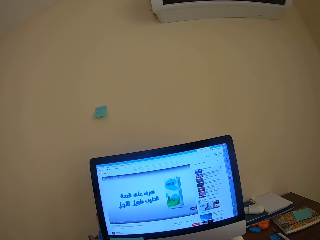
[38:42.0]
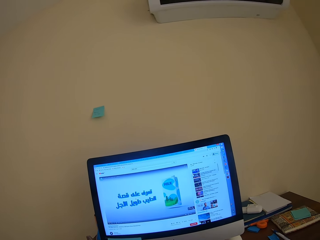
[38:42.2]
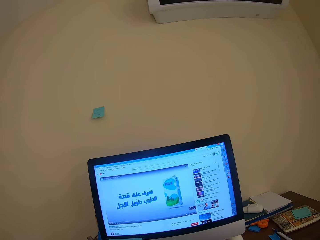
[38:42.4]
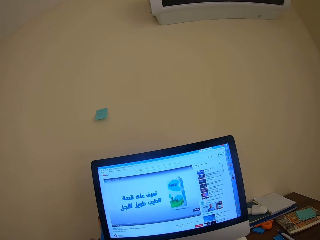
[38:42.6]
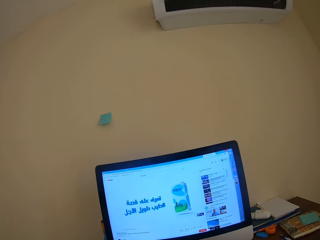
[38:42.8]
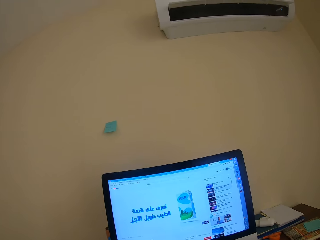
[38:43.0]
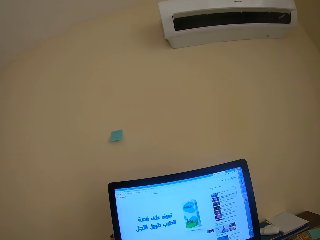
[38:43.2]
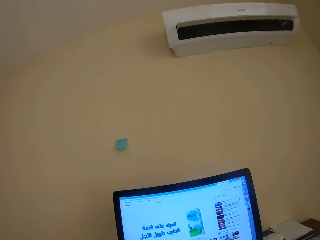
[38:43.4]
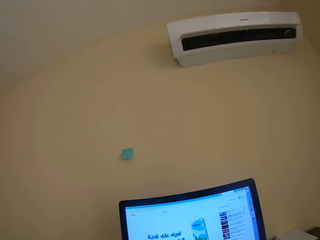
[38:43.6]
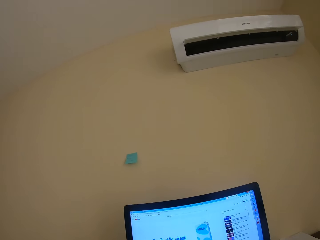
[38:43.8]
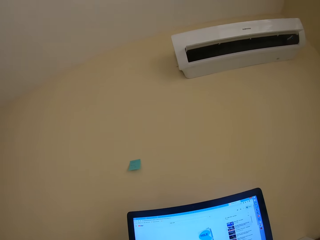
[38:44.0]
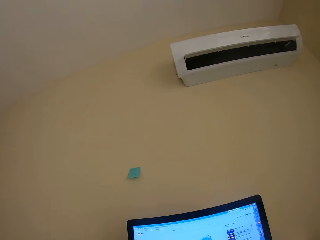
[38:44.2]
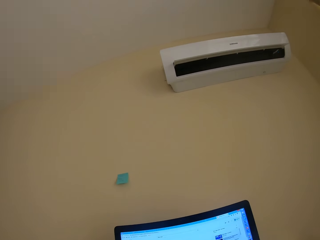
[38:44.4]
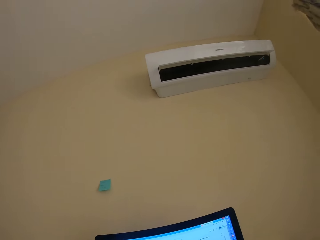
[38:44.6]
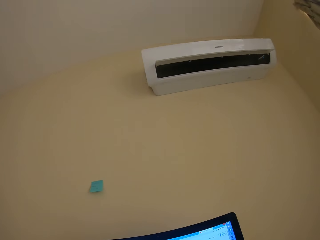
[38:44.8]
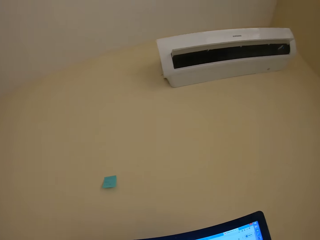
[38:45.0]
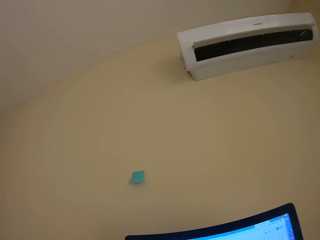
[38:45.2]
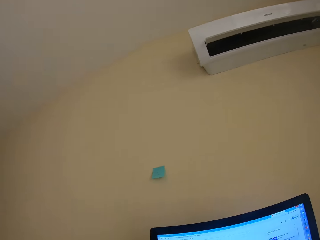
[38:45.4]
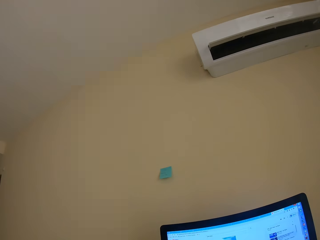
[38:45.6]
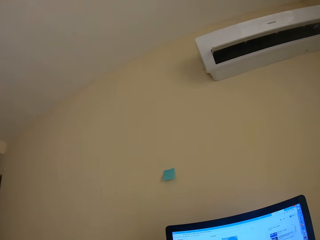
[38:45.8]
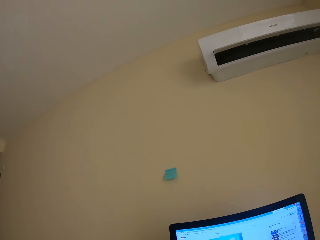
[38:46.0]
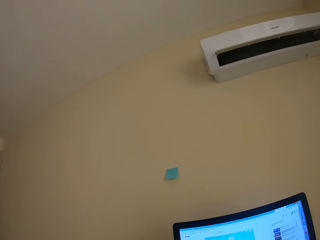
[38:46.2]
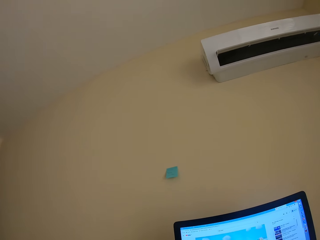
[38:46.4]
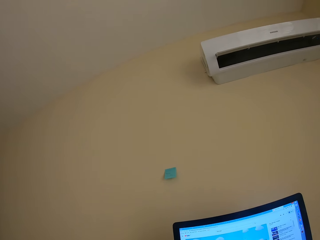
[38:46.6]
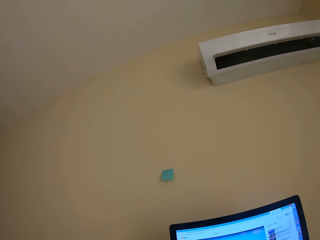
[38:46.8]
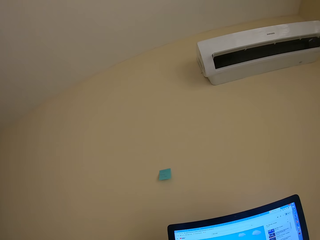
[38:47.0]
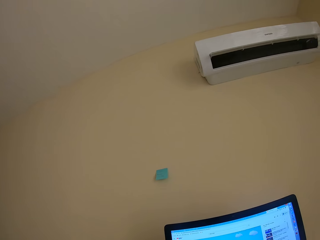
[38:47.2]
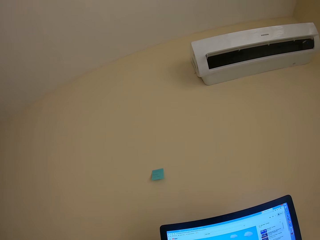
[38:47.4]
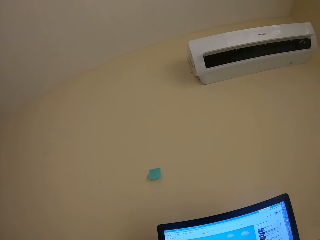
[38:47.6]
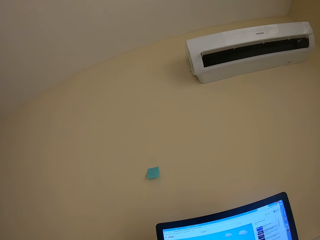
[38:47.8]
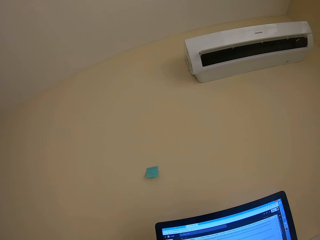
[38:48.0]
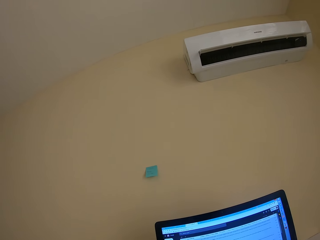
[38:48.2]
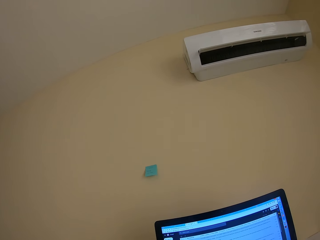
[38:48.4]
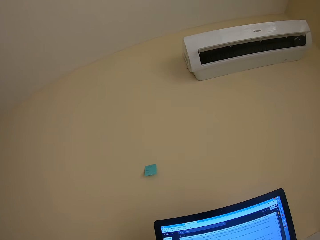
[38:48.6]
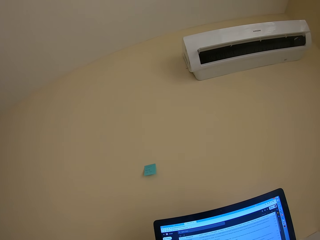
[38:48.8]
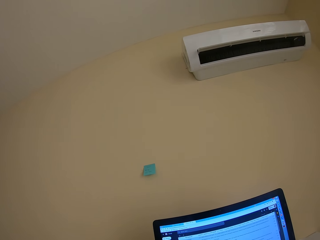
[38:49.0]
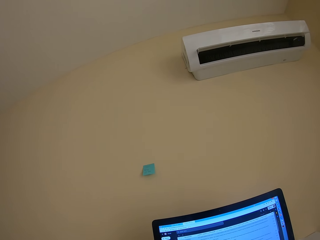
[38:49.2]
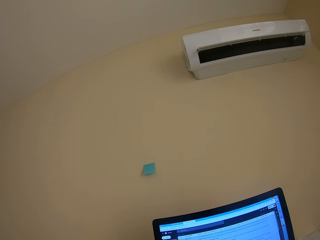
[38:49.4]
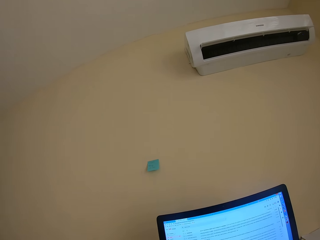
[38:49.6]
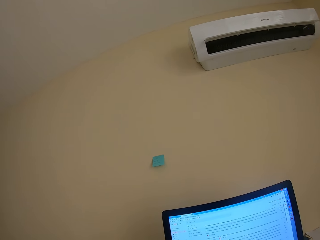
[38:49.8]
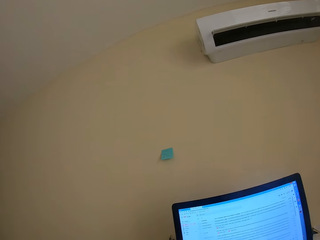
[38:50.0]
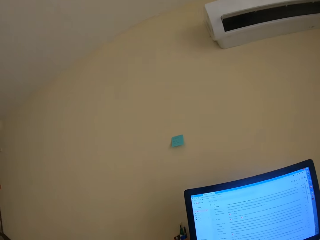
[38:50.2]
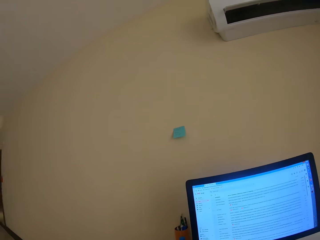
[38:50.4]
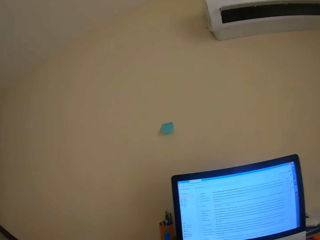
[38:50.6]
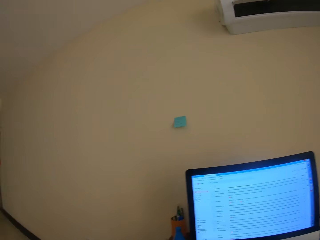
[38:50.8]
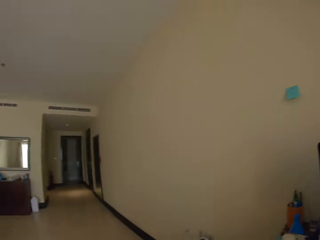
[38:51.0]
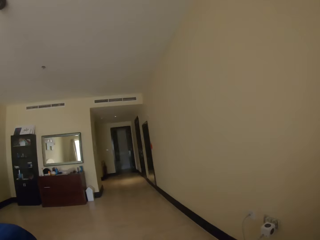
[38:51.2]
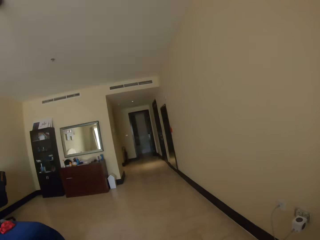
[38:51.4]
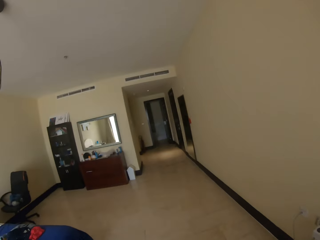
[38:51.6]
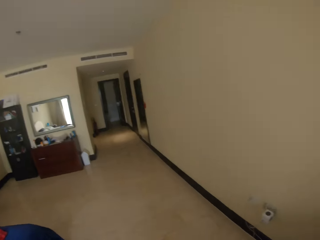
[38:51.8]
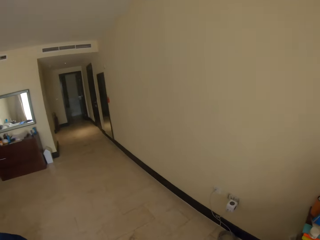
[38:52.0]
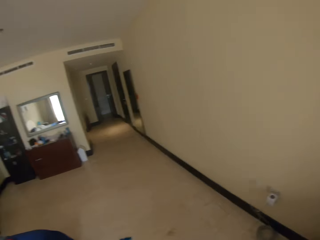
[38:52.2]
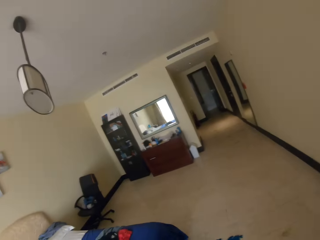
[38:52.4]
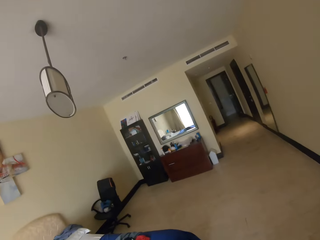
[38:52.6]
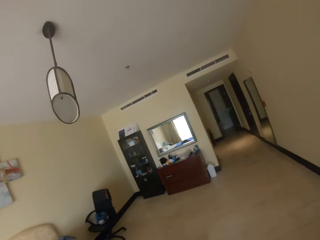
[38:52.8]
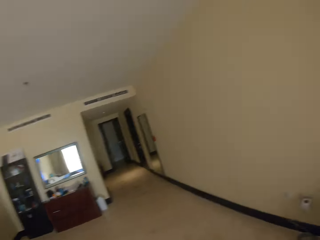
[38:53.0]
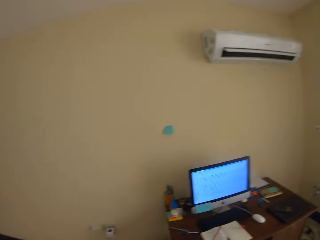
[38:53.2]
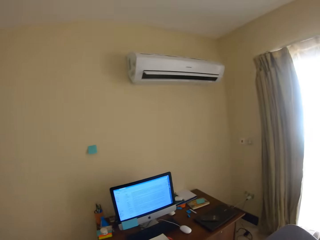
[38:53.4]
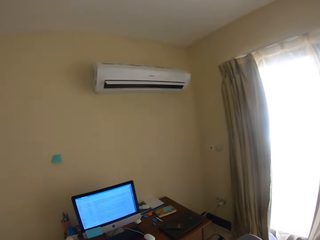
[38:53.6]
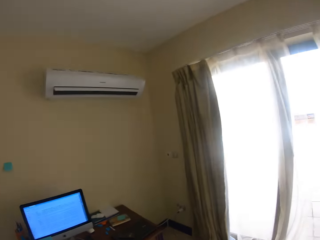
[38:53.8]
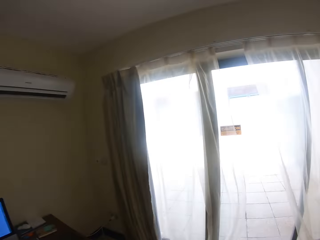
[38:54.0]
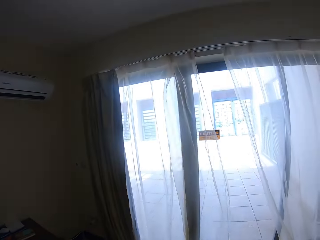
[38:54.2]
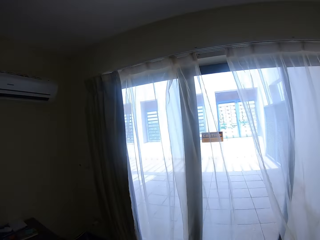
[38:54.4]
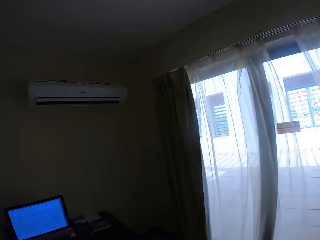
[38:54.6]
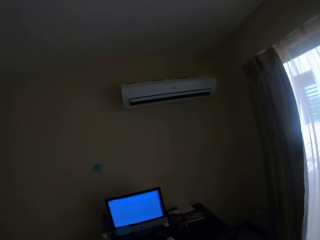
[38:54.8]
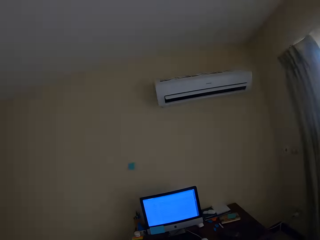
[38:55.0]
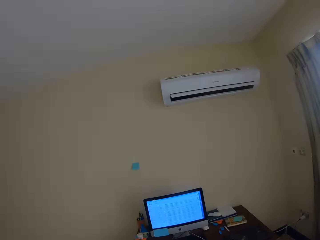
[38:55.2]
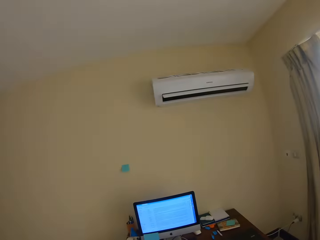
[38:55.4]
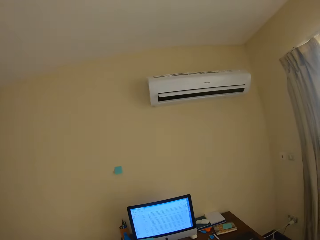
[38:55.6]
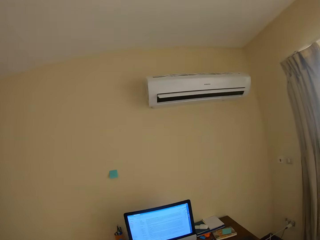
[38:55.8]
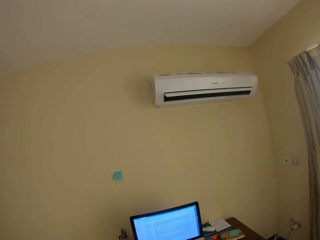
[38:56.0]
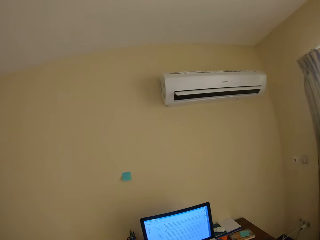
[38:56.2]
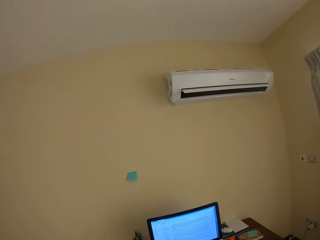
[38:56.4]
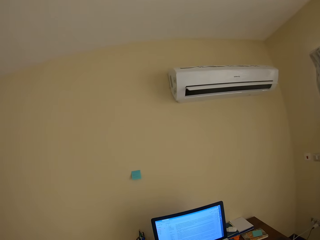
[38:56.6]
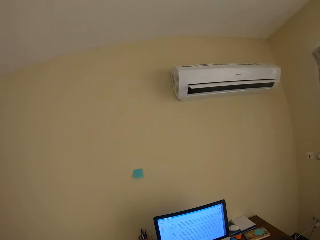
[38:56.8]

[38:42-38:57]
The camera wearer looks around. They use a laptop and look at a corridor. They get up from the computer desk and look around the room. They look at a desktop, look at a window, and look at the desktop.

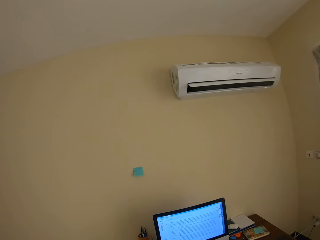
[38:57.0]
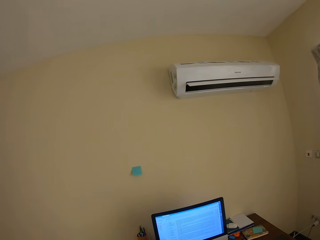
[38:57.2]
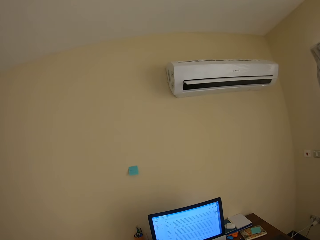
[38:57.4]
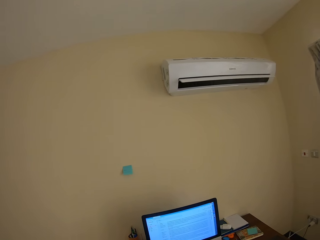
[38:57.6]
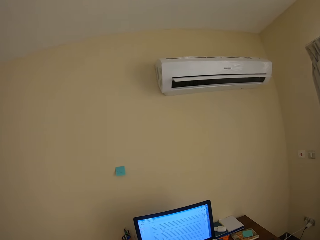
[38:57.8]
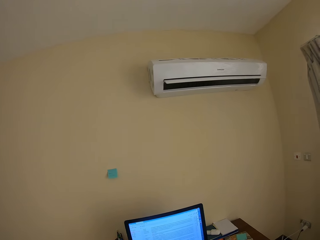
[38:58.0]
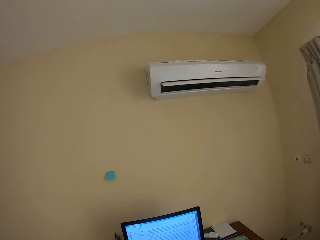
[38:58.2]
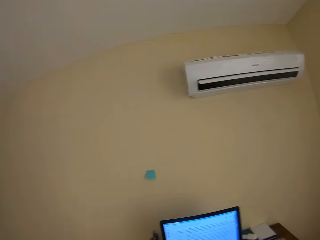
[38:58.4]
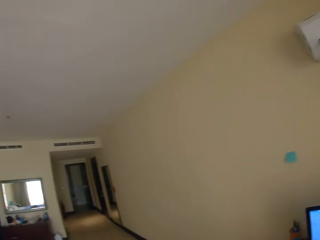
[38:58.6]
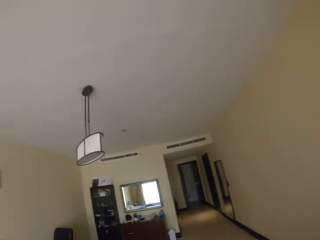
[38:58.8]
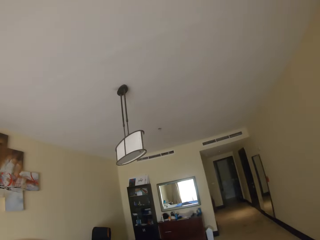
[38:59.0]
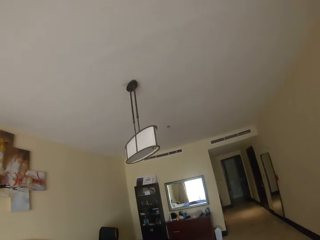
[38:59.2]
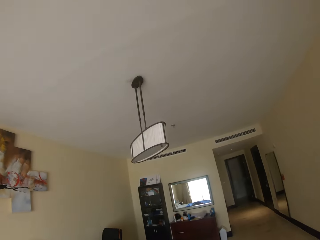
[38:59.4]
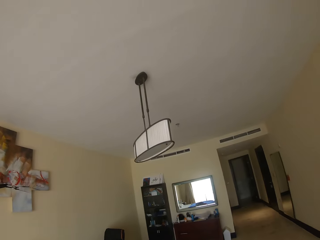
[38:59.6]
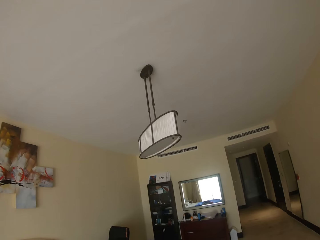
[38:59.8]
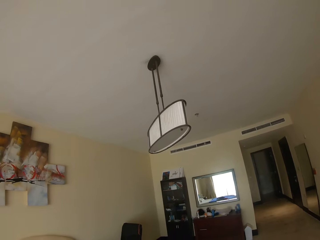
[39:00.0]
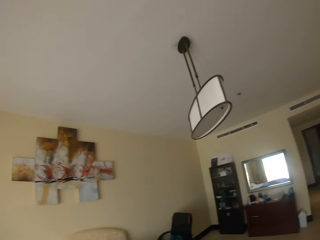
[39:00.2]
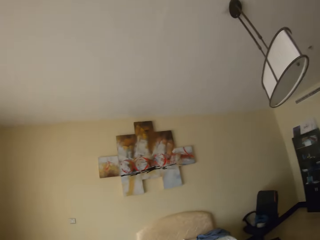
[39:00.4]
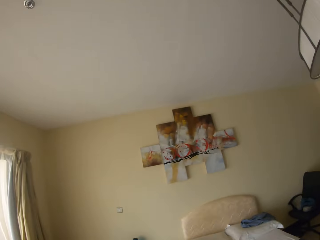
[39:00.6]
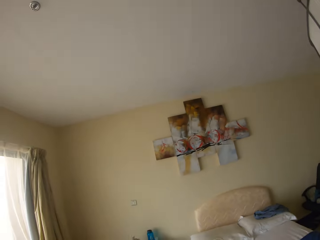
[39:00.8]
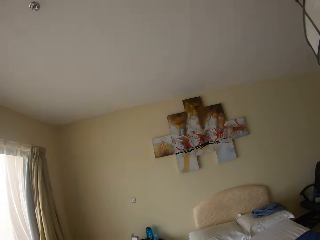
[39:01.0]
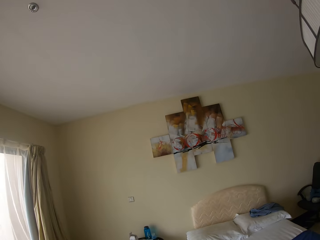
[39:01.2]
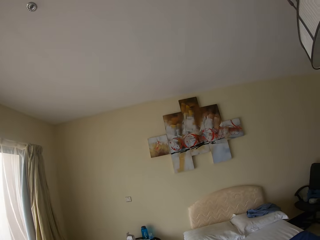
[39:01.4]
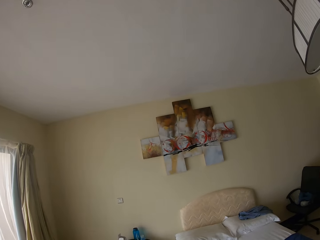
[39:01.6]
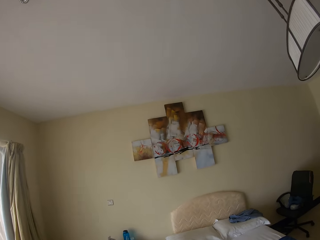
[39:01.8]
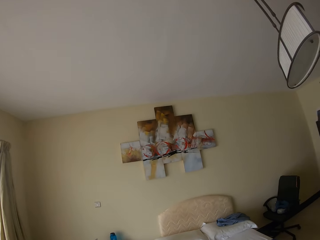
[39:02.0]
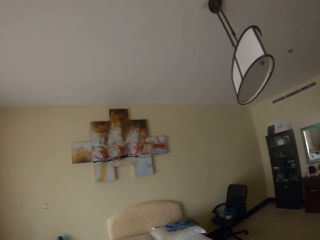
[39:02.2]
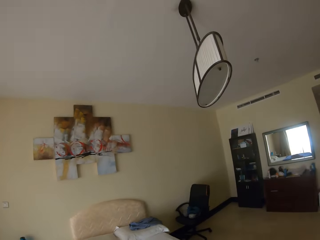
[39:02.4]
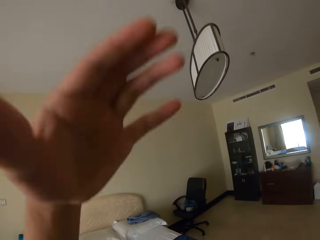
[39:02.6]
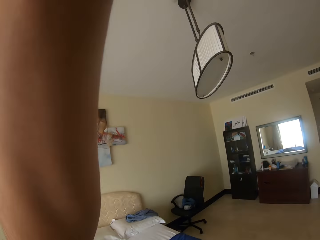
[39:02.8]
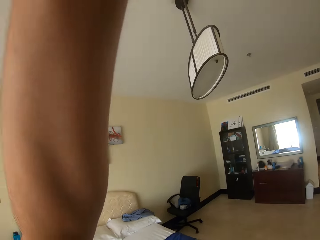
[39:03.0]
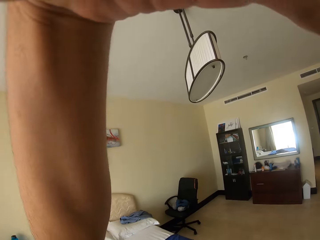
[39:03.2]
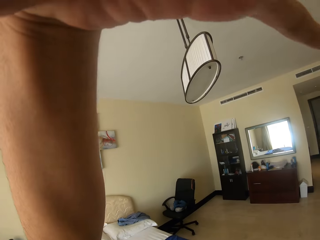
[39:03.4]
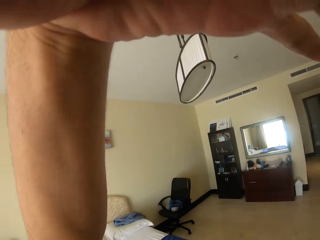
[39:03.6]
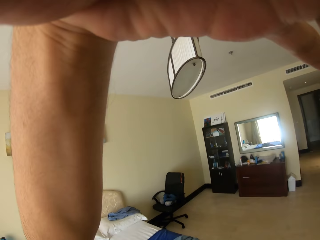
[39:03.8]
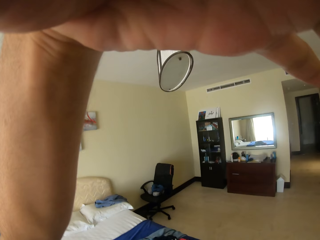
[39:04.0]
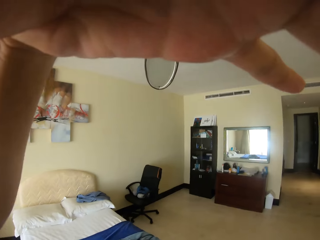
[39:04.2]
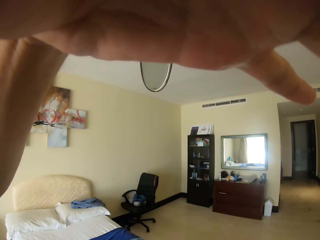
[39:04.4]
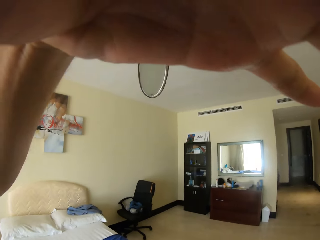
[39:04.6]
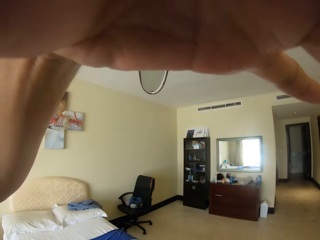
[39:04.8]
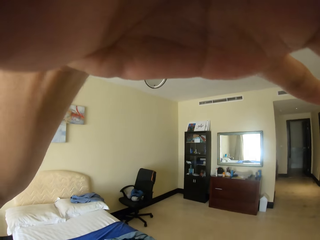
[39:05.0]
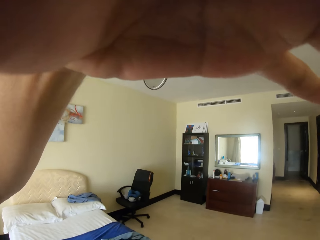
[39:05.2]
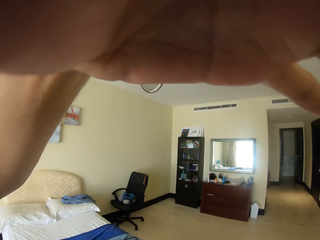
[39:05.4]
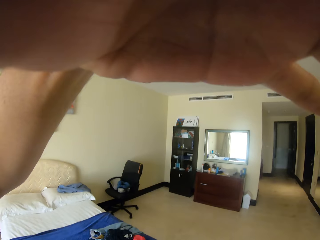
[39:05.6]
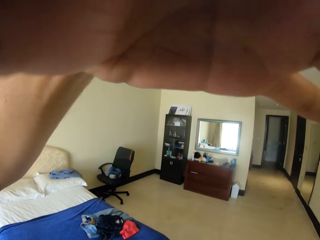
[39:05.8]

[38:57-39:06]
The camera wearer looks at a corridor. He looks at a painting on a wall. He adjusts the camera on his head.
